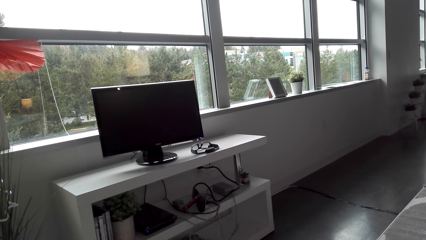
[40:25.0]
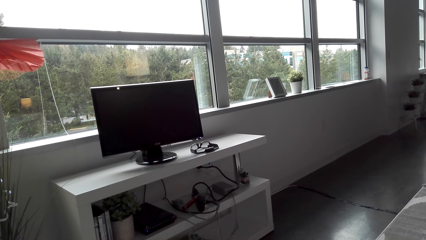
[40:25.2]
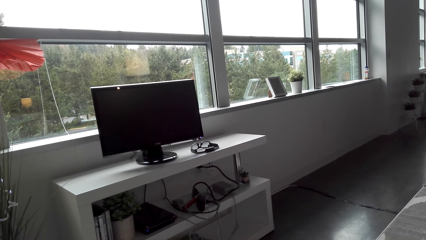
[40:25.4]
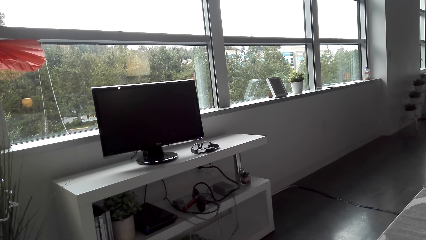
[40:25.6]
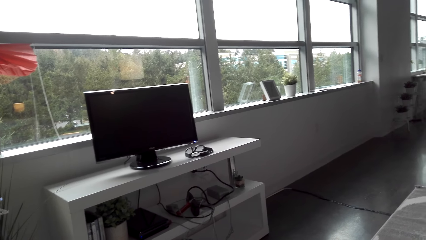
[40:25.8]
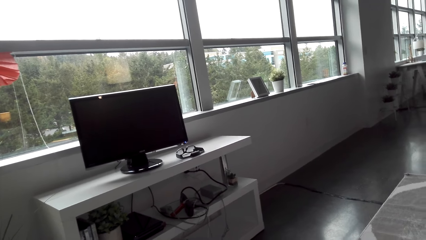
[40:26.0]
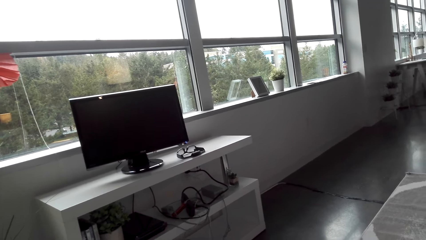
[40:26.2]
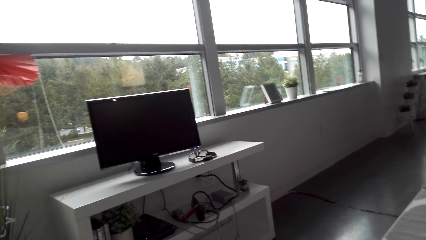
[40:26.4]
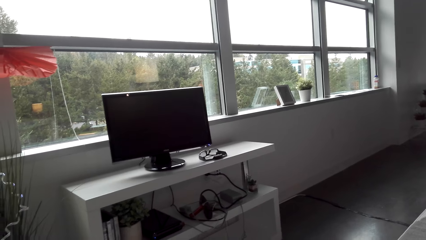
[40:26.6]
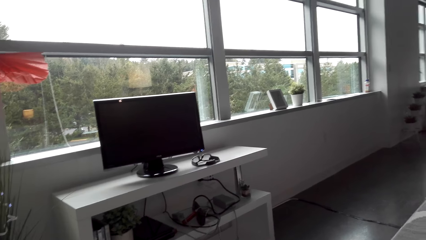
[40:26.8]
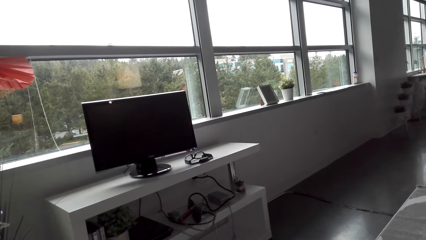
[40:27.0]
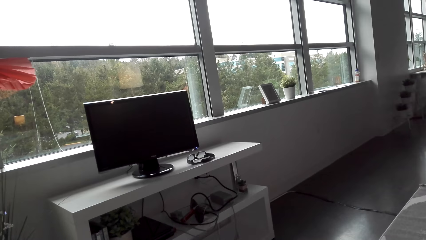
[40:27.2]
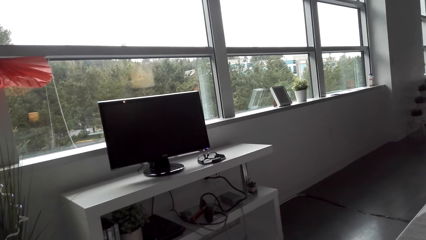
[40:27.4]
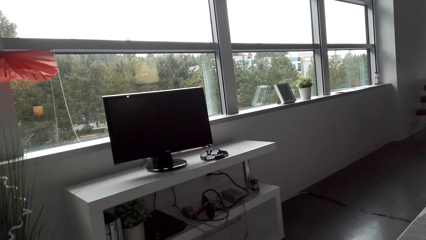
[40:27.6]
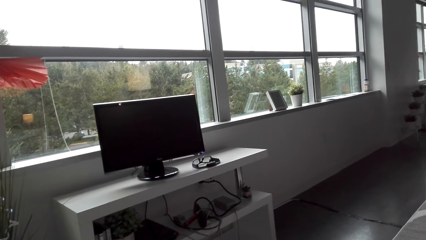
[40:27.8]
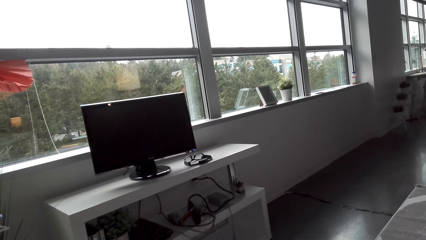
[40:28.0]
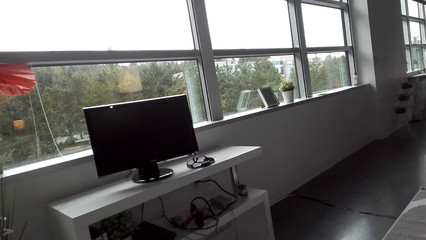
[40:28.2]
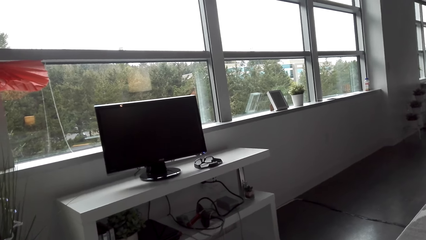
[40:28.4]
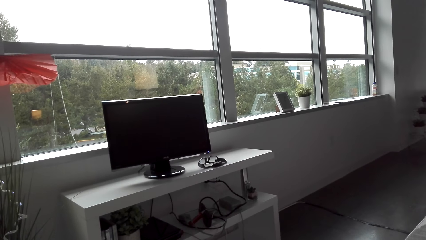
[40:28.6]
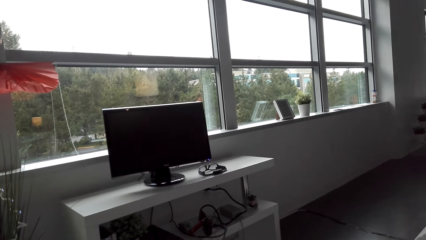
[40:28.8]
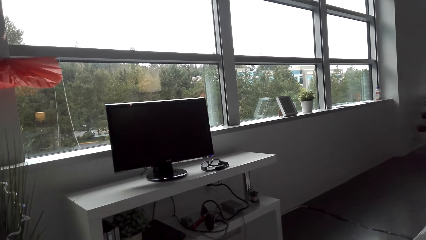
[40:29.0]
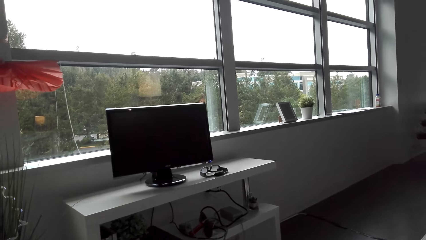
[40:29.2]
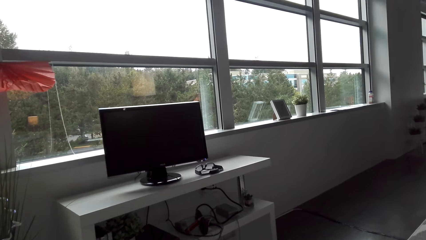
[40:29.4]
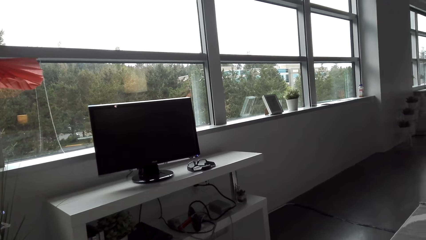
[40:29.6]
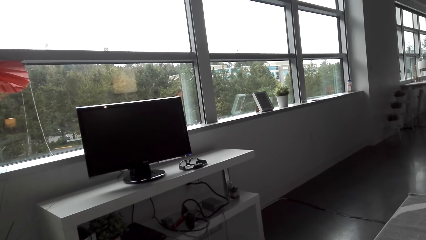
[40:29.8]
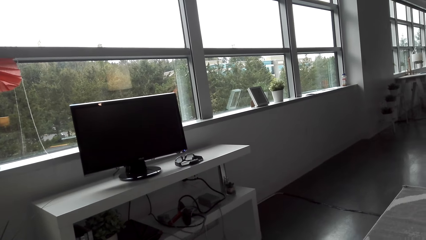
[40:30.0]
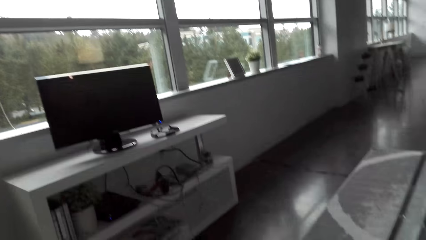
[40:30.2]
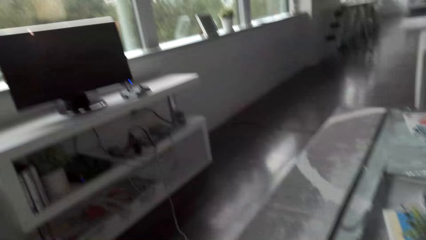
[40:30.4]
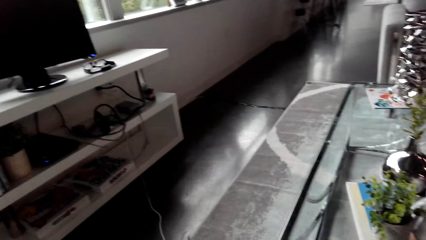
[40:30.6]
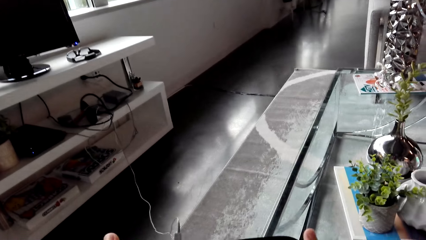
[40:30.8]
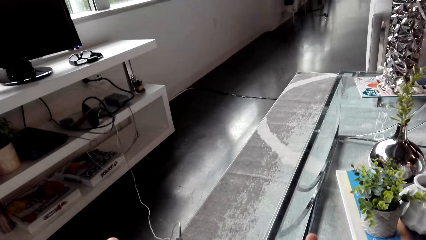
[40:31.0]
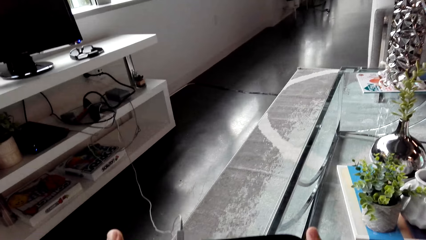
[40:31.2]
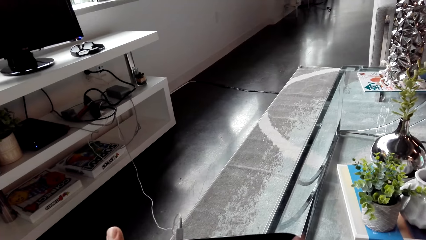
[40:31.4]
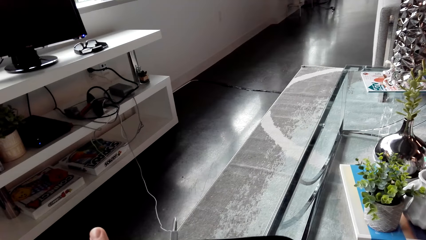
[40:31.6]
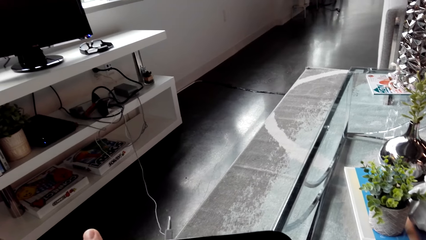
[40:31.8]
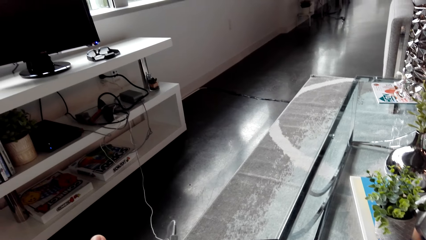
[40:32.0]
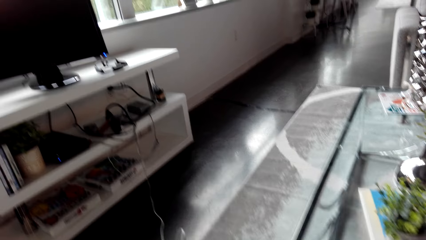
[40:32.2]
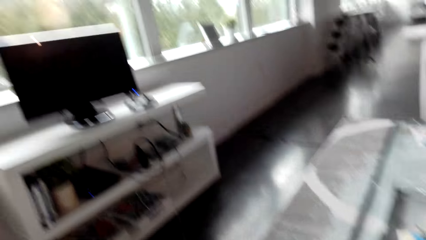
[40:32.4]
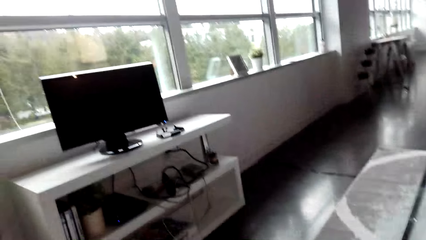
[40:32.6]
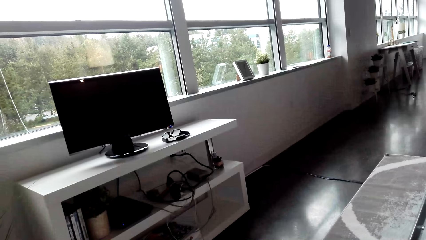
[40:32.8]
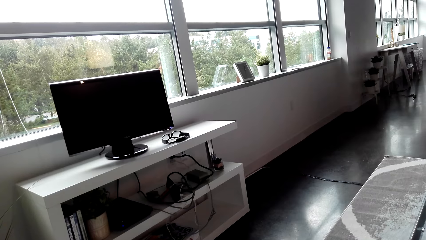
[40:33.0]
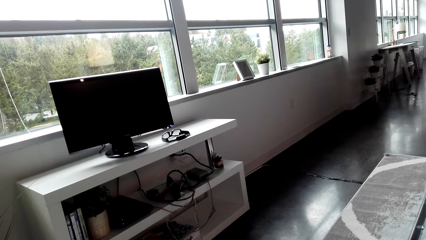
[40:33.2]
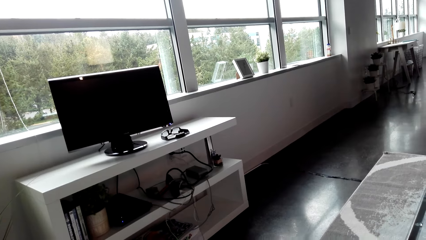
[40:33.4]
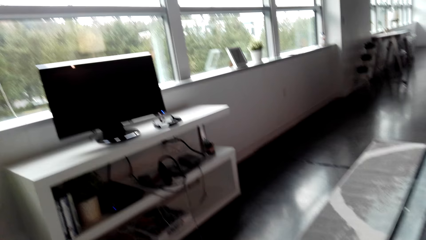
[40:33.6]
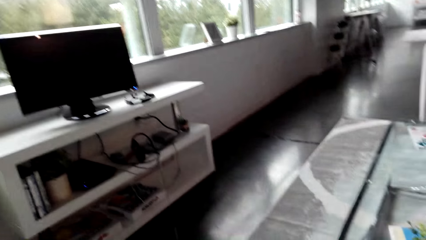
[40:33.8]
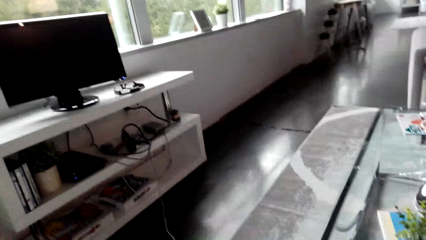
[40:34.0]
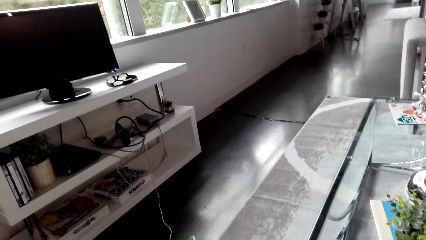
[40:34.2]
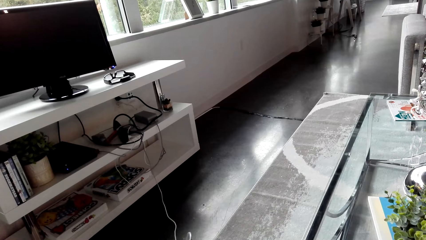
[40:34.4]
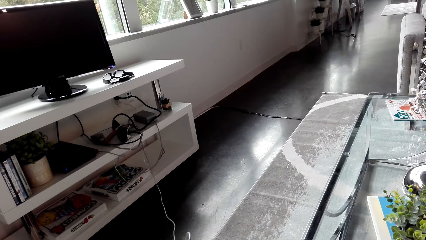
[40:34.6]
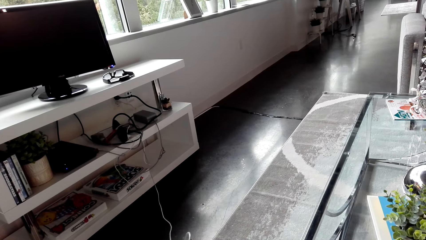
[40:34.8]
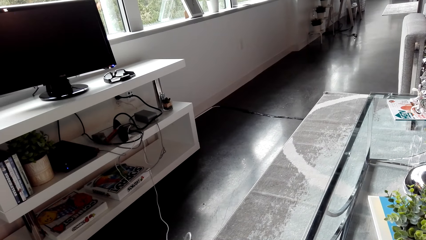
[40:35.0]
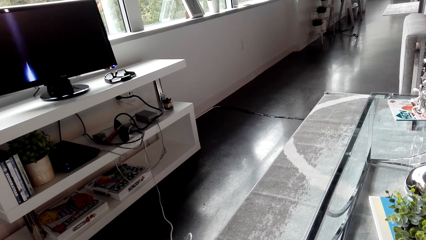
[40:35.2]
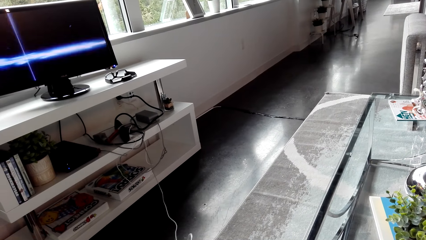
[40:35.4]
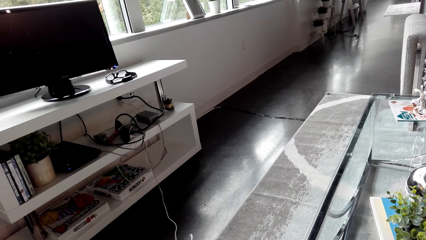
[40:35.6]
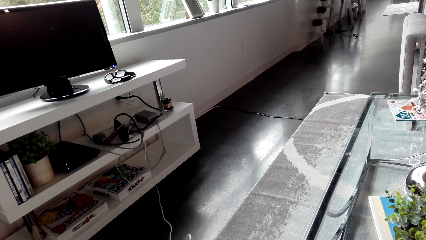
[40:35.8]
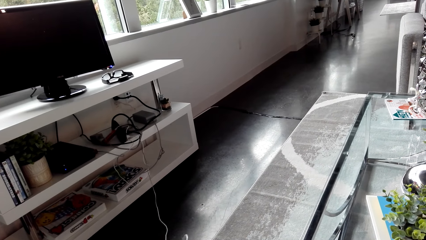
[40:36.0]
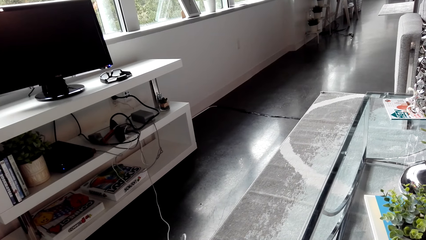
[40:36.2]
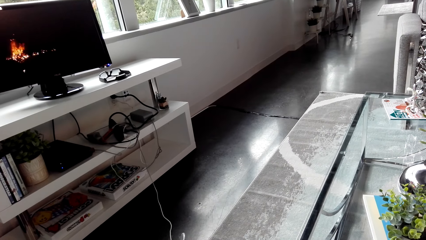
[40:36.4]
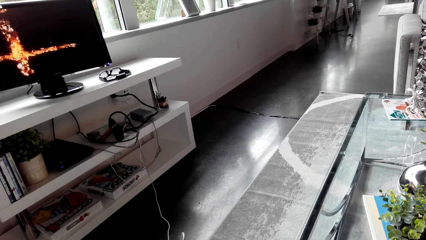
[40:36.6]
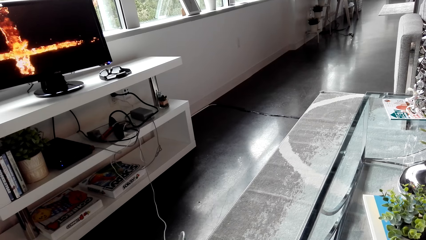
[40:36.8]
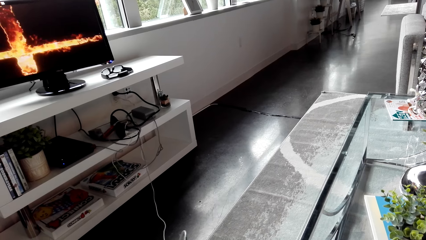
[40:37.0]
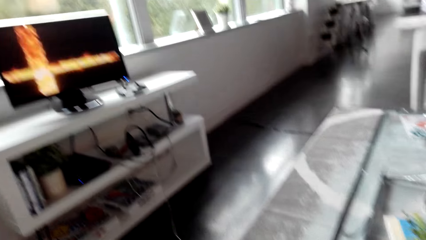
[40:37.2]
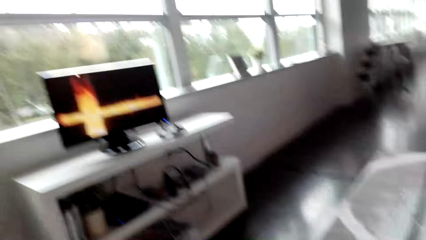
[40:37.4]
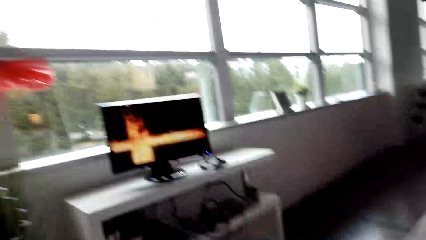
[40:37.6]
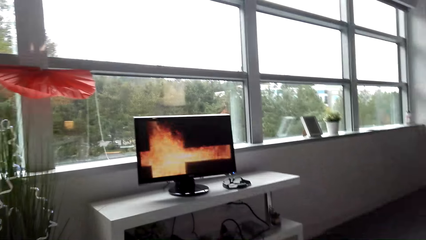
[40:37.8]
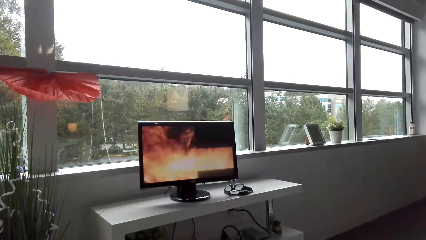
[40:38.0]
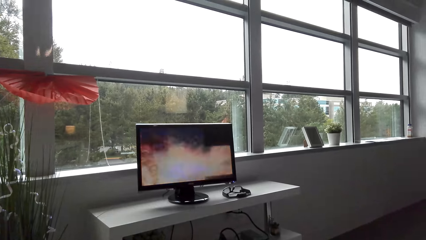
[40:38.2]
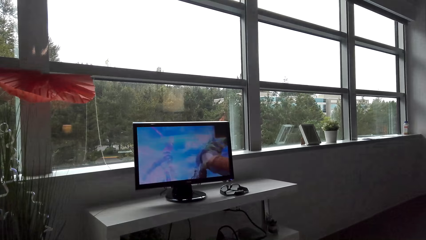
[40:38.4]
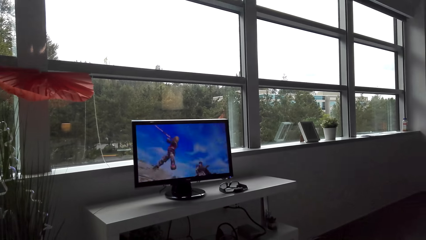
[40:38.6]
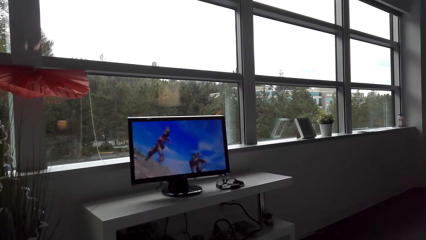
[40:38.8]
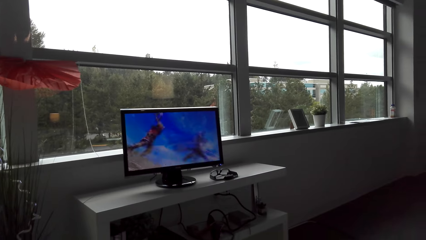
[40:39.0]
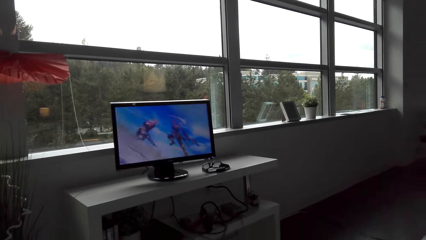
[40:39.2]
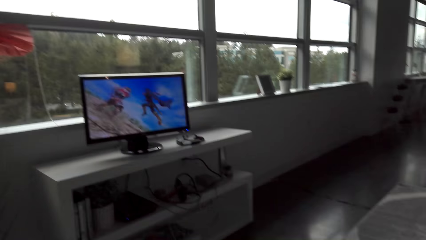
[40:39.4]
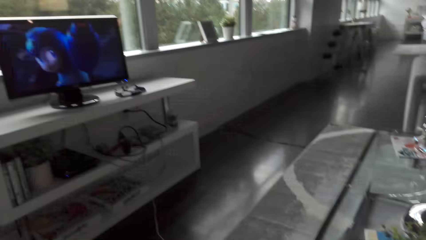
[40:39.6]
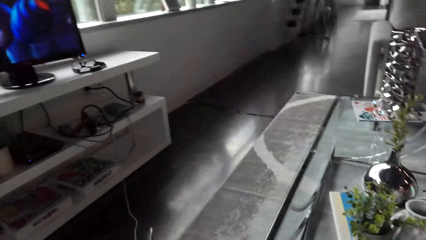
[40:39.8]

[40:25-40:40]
The camera wearer plays a video game.
